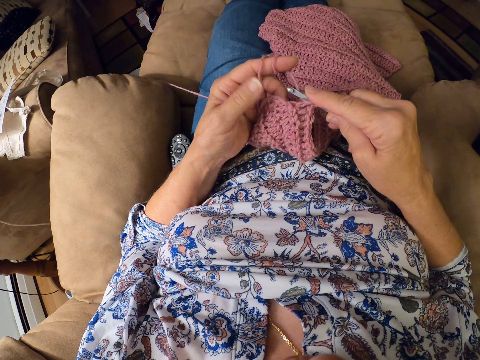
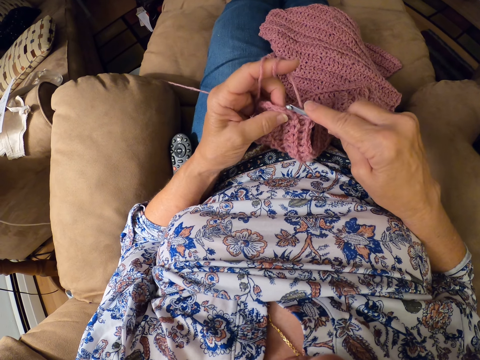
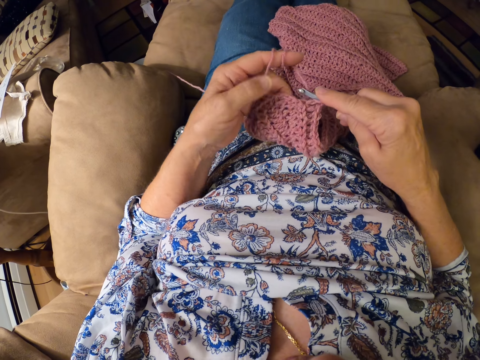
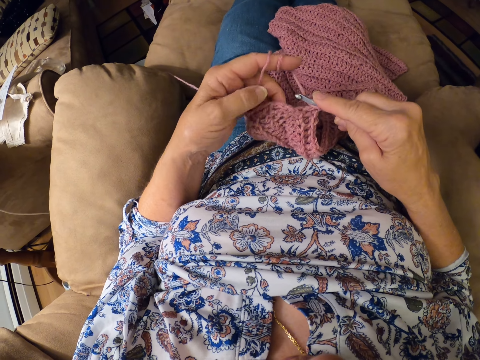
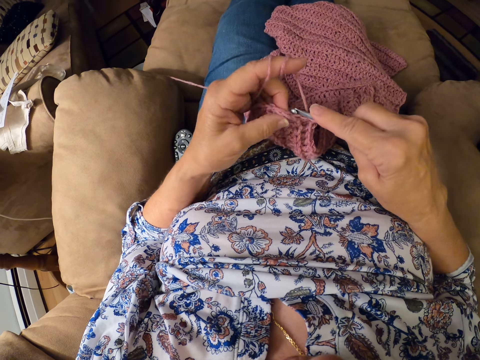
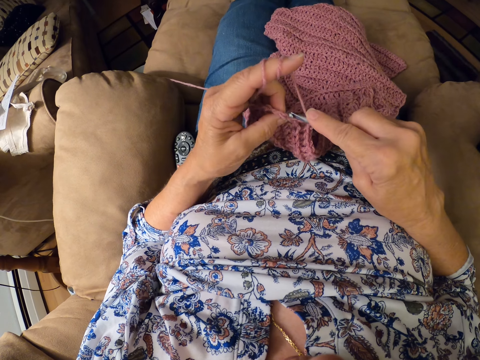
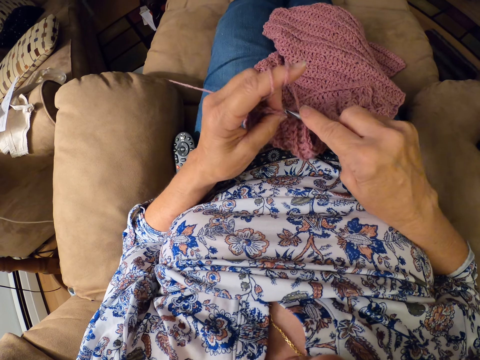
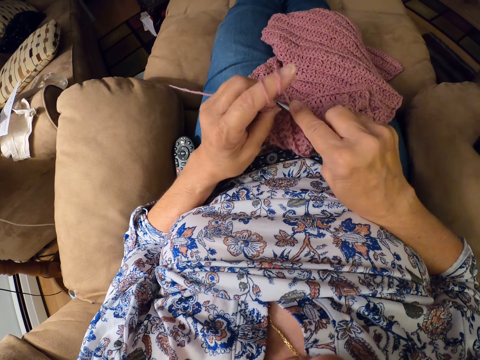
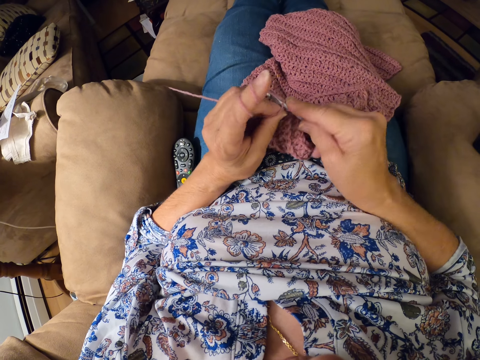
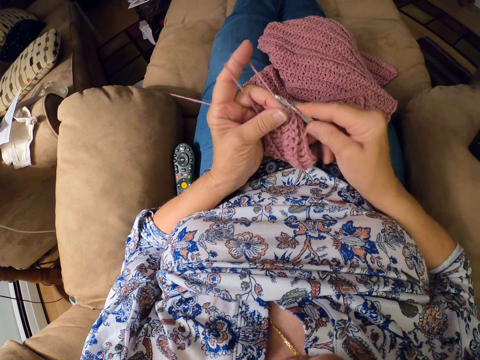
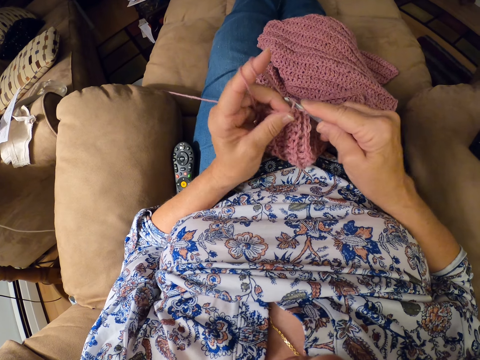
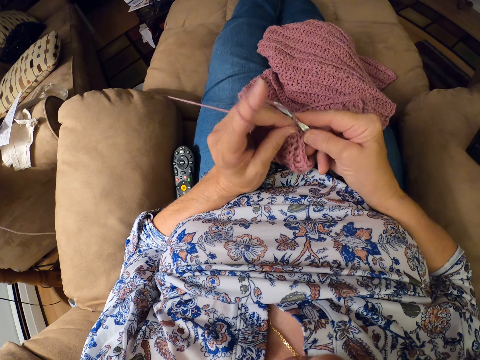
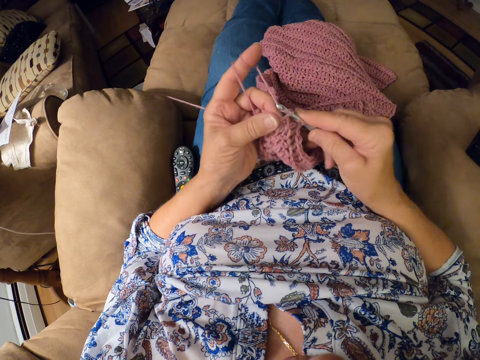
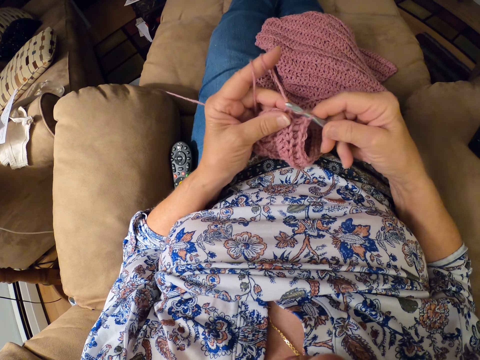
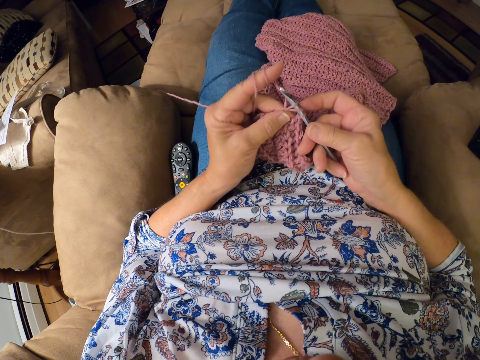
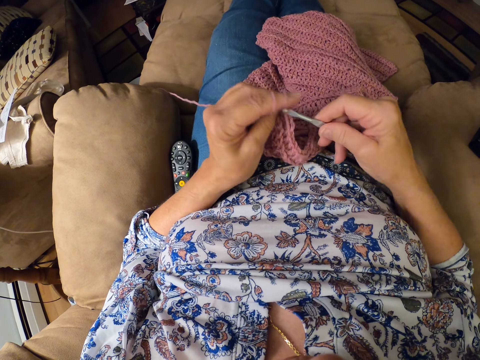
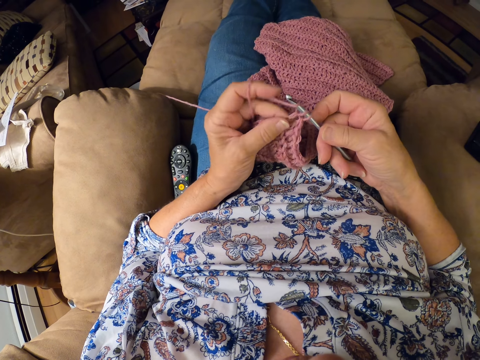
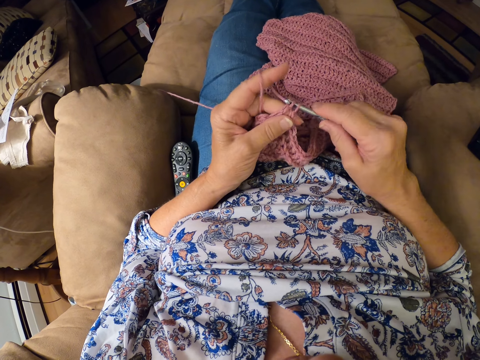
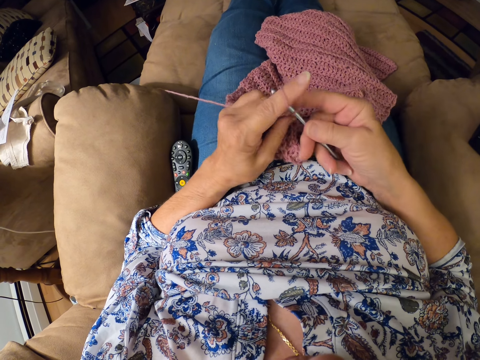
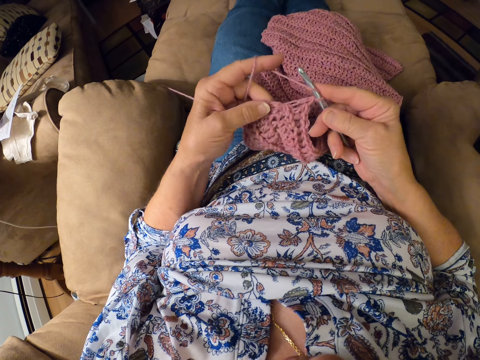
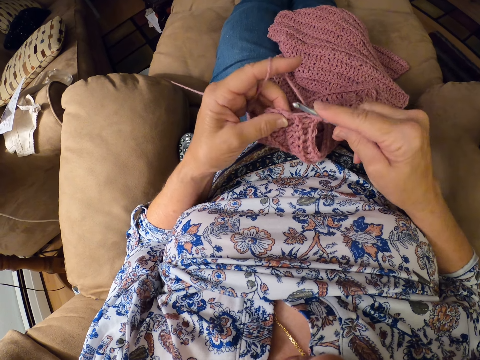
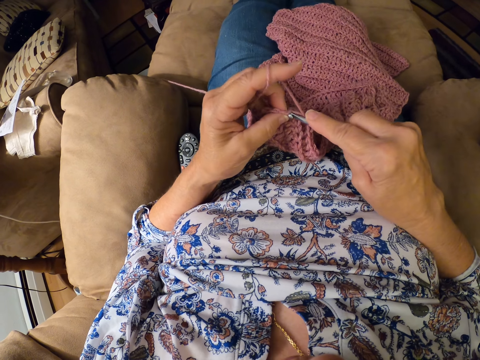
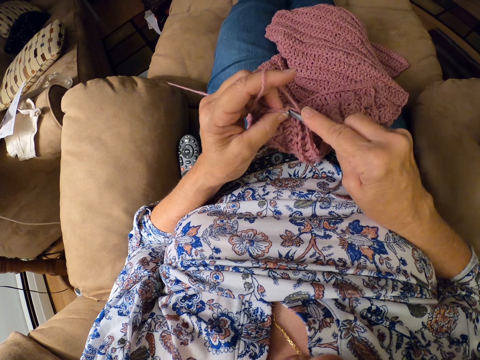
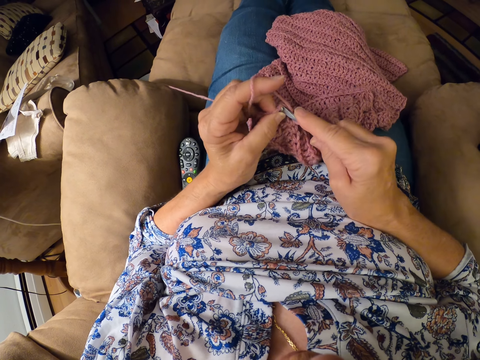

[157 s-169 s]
The camera wearer taps on the crochet bag. They crochet the woolen fabric with a crochet hook.

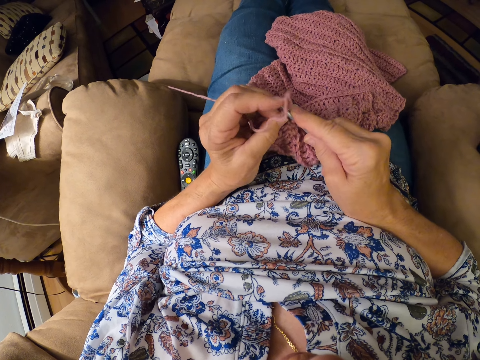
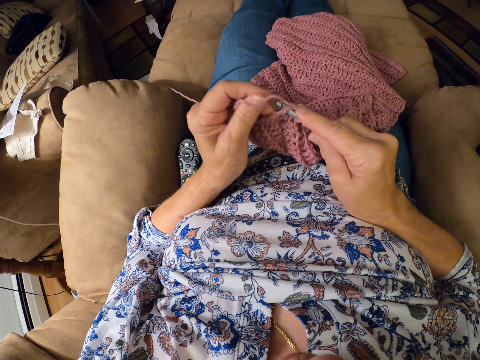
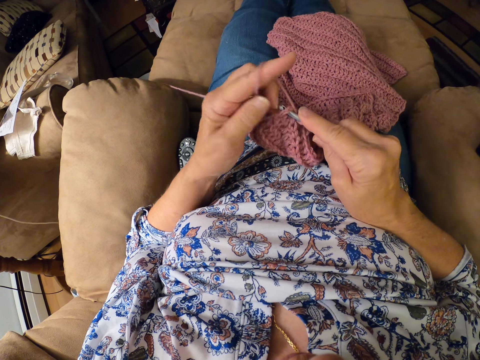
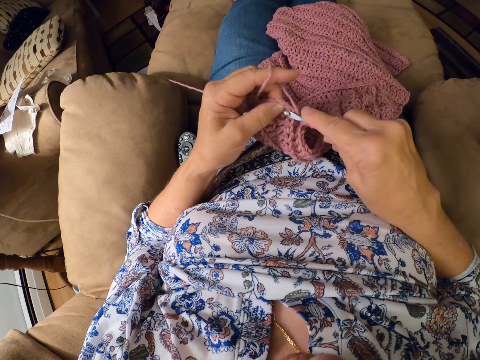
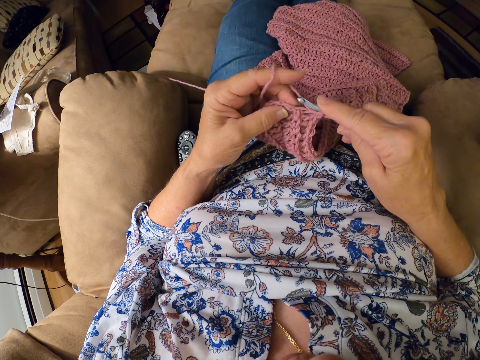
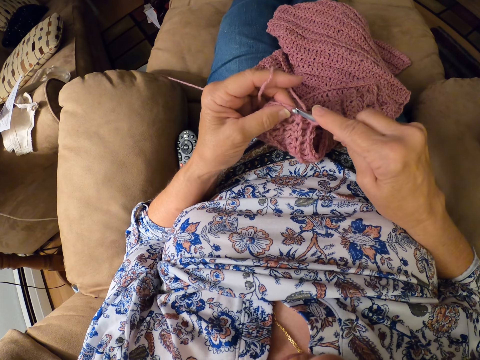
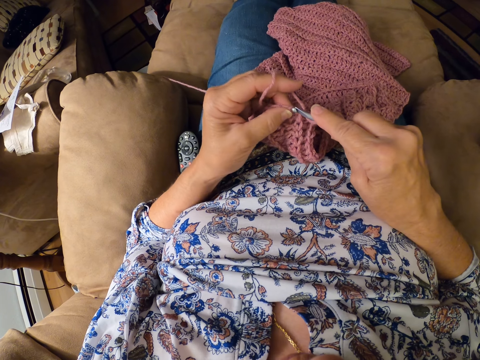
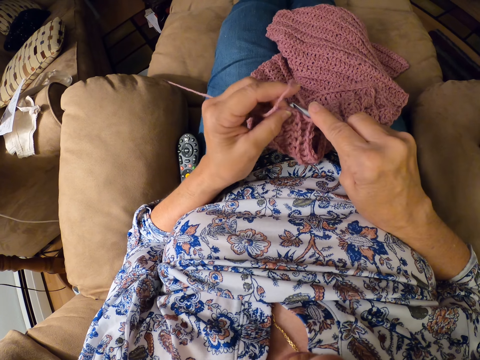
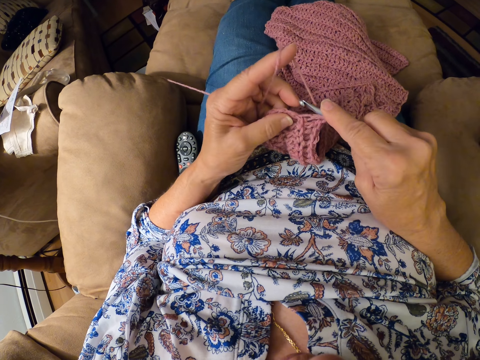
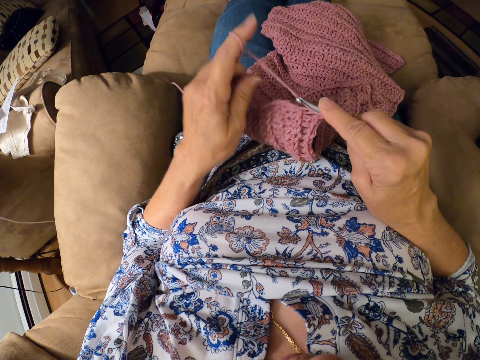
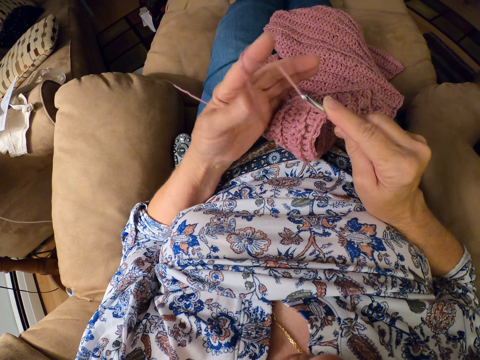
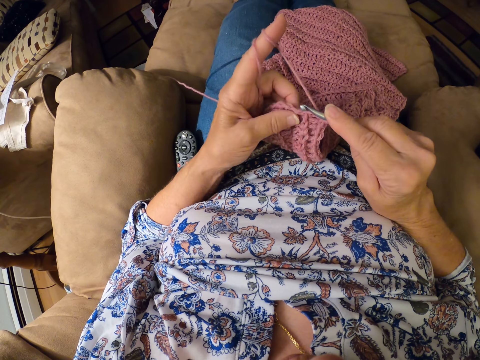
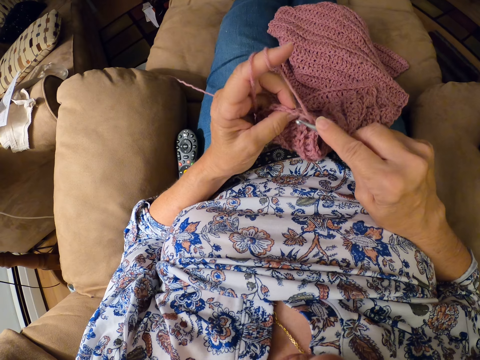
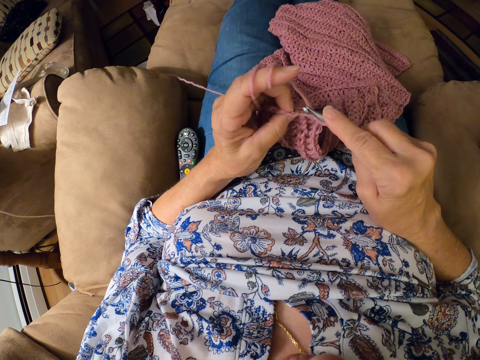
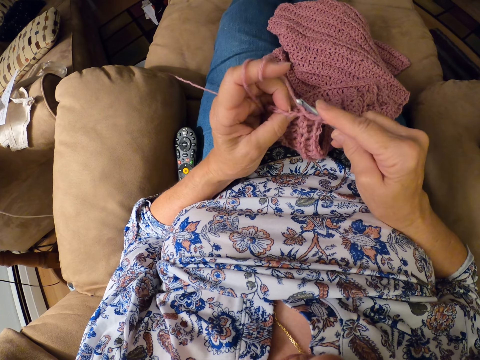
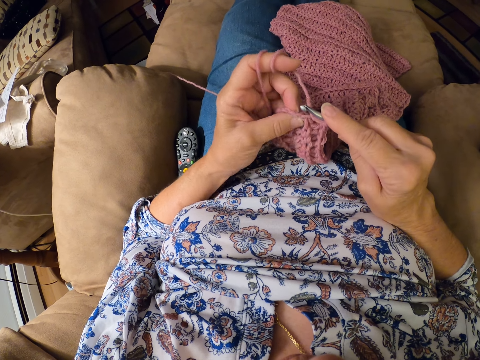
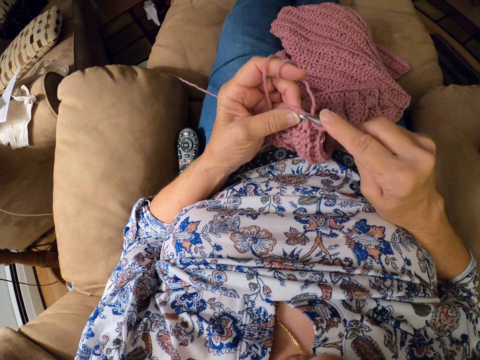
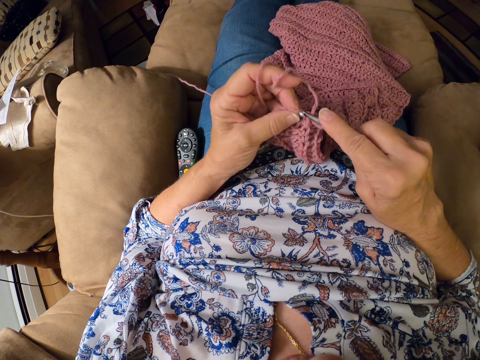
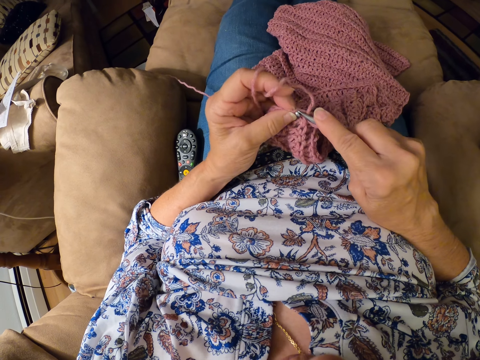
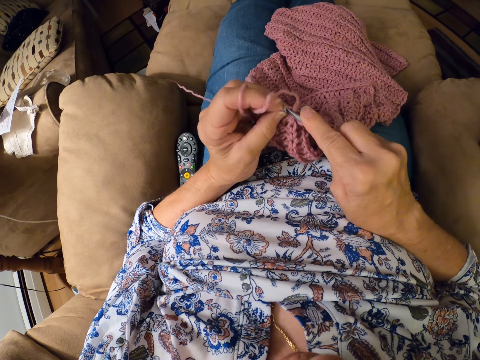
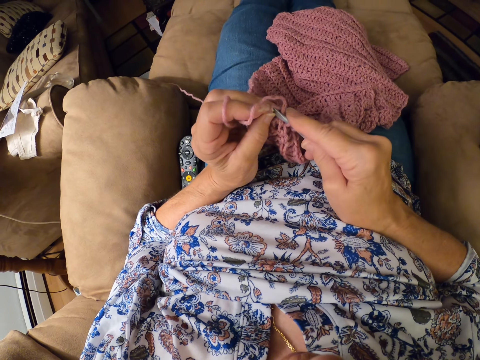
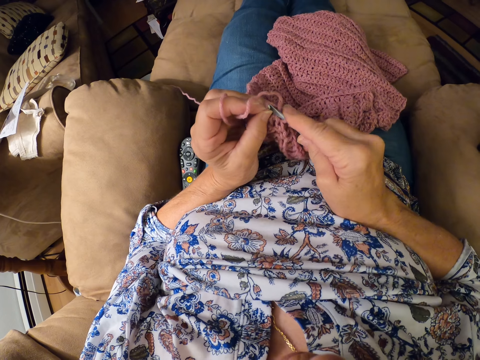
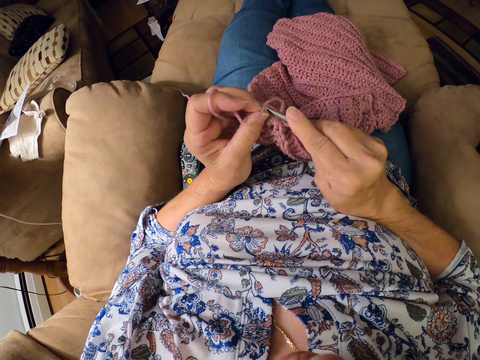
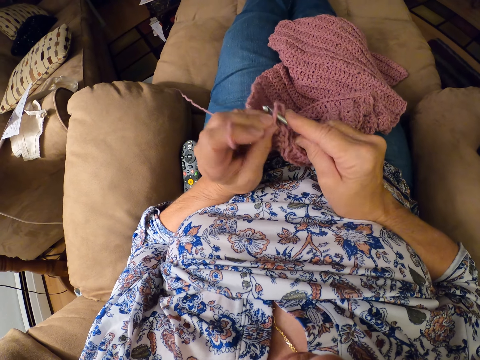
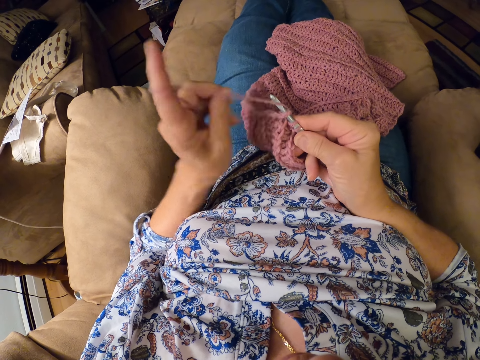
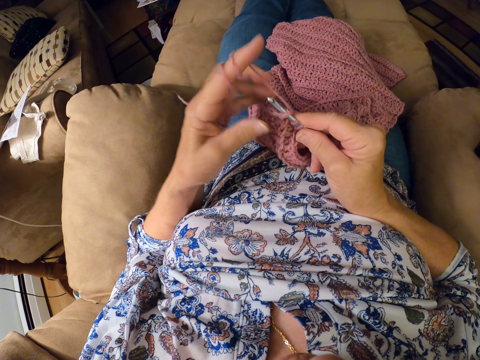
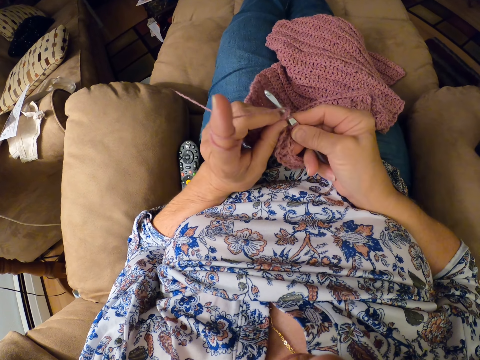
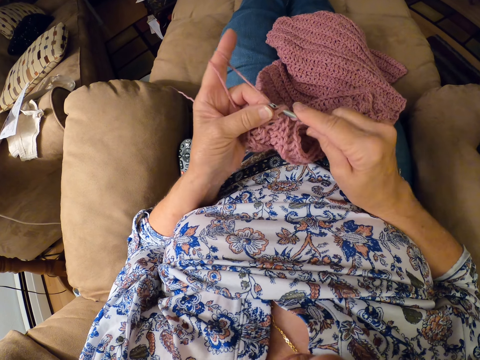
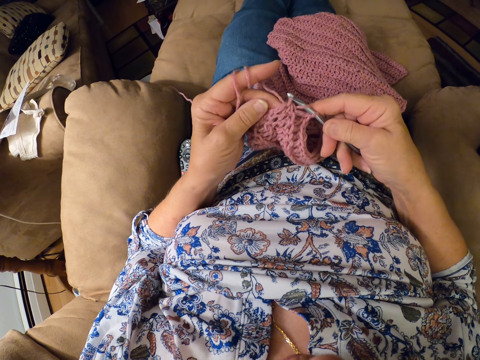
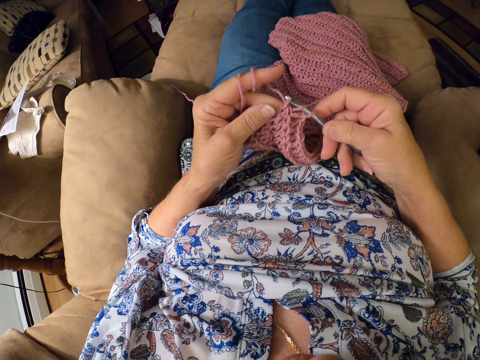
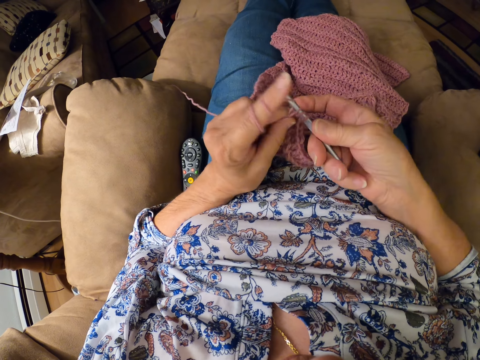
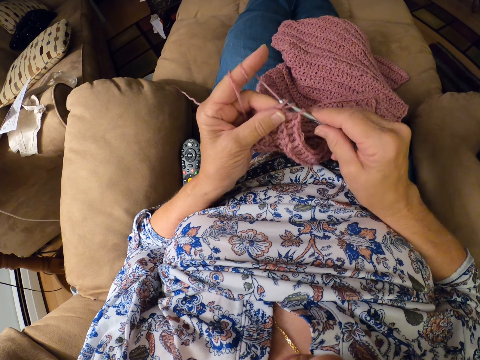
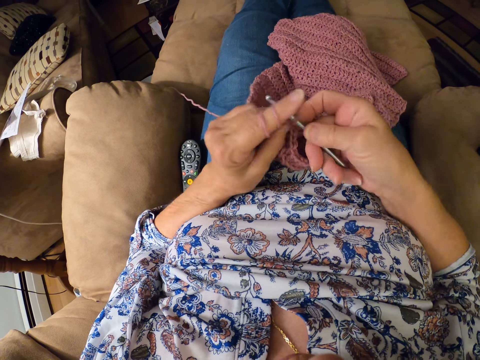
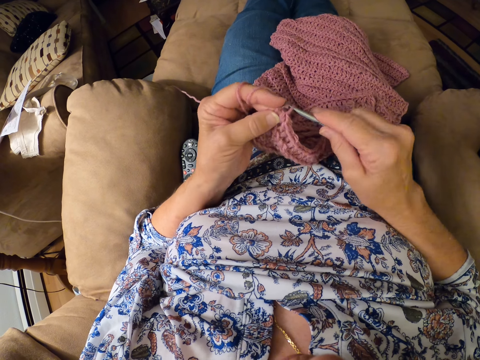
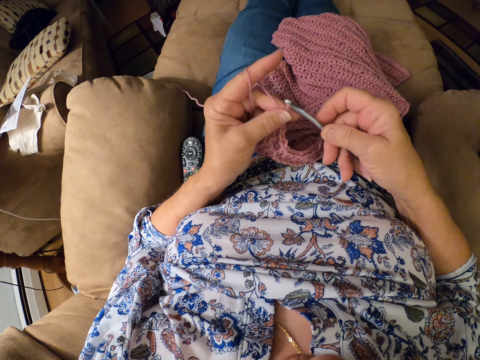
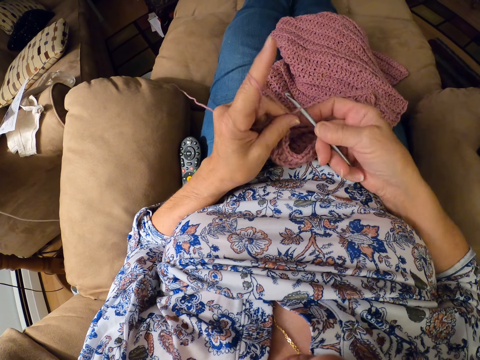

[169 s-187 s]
The camera wearer folds the yarn on her finger. She does it again. She hooks the crochet hook on the woolen fabric. She folds the yarn on her finger. She crochets the woolen fabric with the crochet hook.
